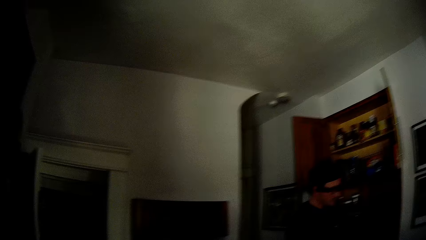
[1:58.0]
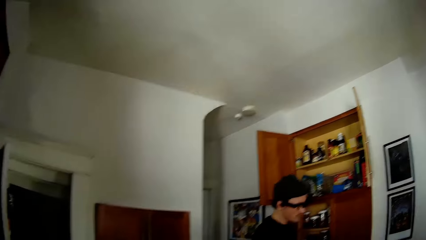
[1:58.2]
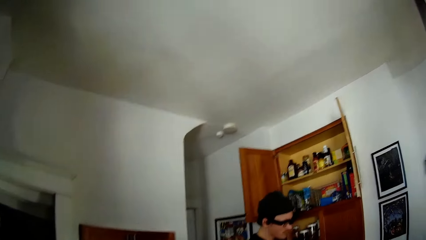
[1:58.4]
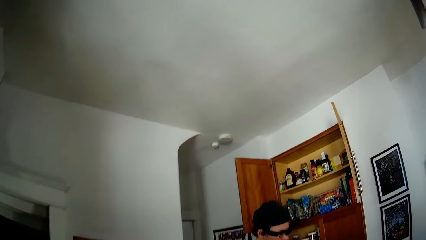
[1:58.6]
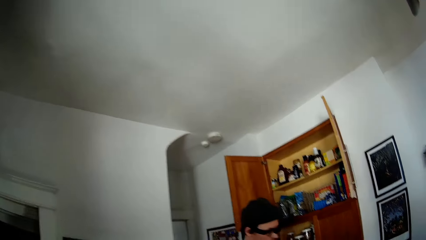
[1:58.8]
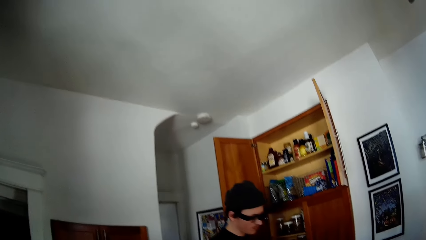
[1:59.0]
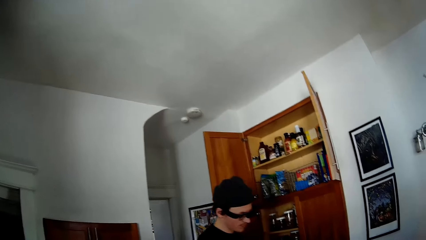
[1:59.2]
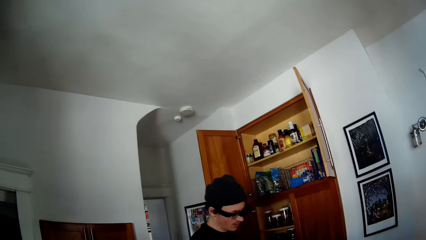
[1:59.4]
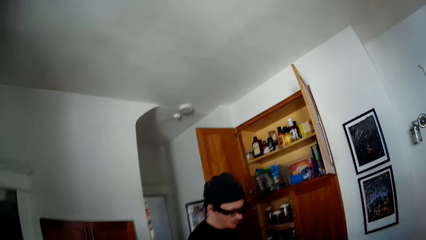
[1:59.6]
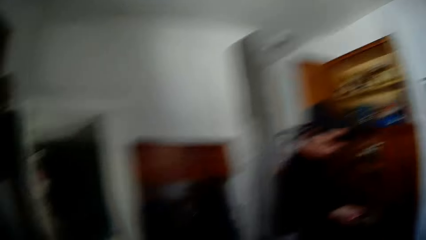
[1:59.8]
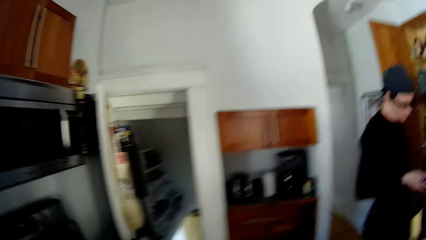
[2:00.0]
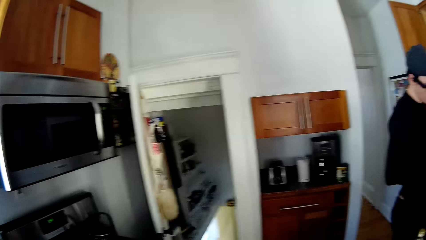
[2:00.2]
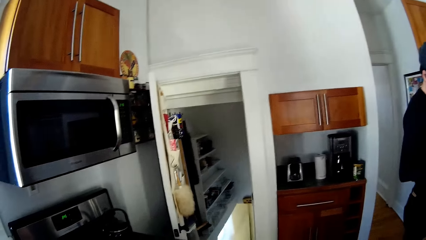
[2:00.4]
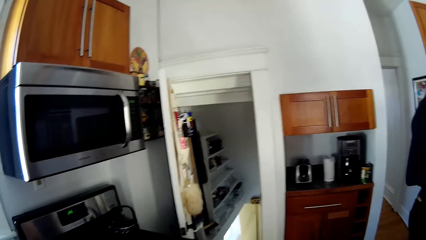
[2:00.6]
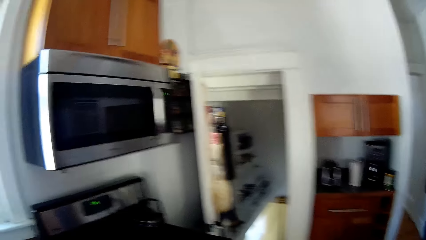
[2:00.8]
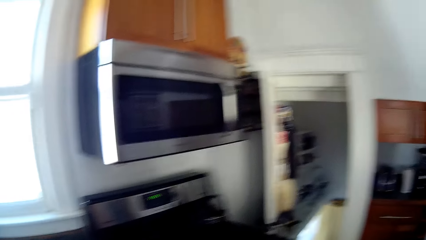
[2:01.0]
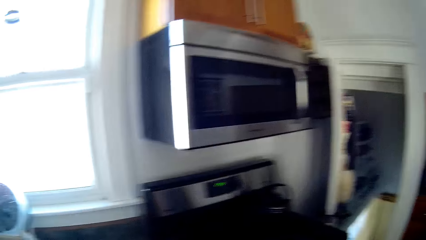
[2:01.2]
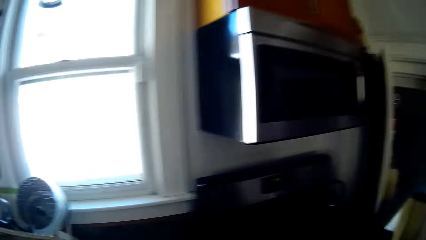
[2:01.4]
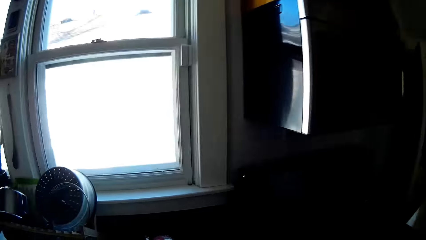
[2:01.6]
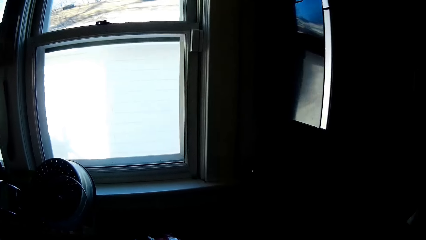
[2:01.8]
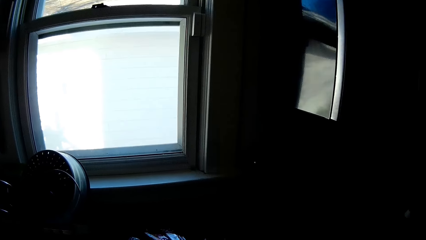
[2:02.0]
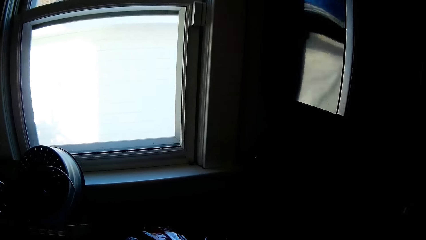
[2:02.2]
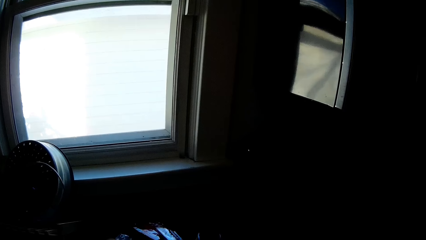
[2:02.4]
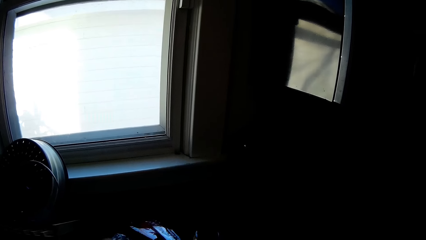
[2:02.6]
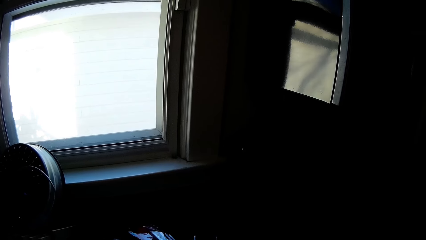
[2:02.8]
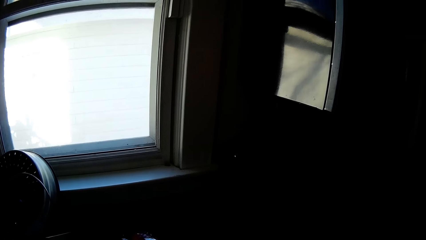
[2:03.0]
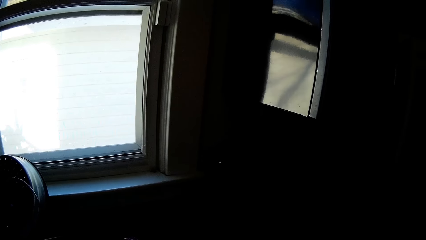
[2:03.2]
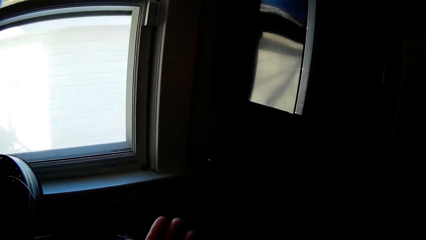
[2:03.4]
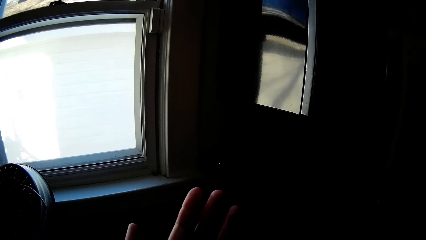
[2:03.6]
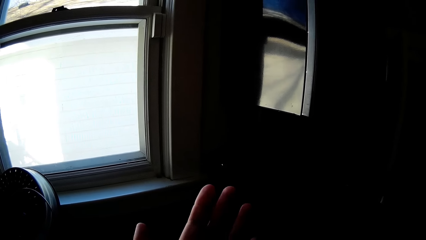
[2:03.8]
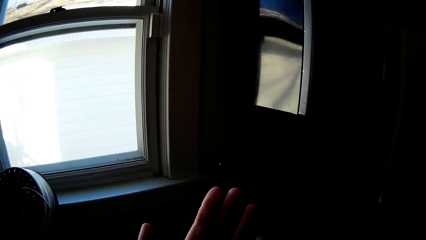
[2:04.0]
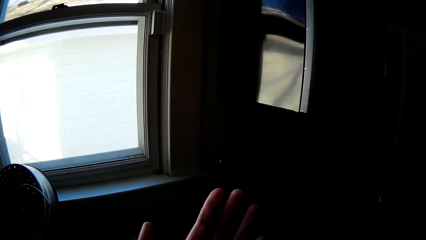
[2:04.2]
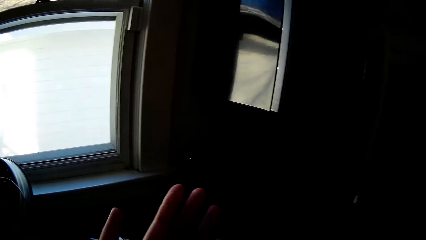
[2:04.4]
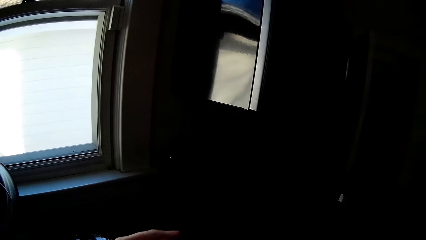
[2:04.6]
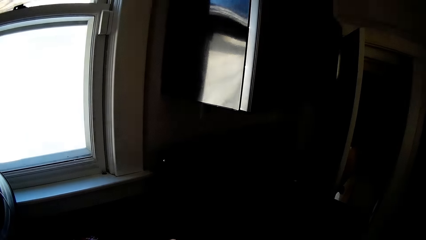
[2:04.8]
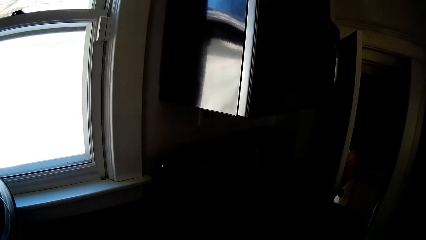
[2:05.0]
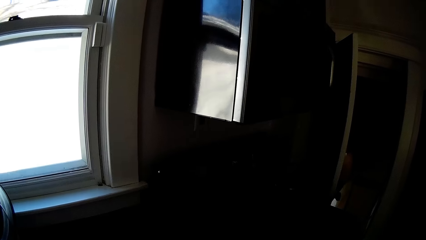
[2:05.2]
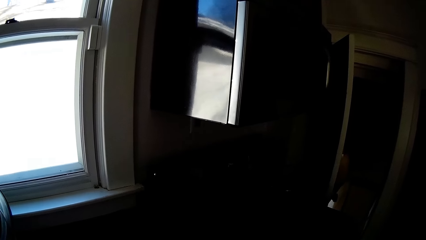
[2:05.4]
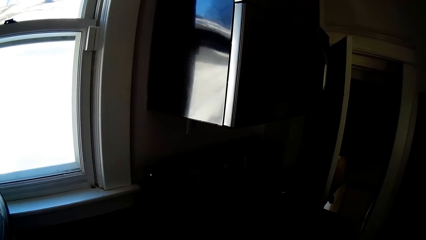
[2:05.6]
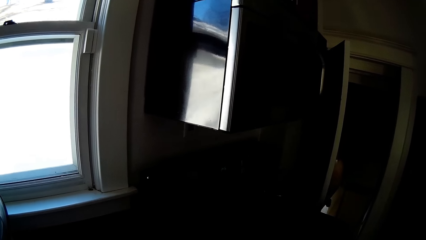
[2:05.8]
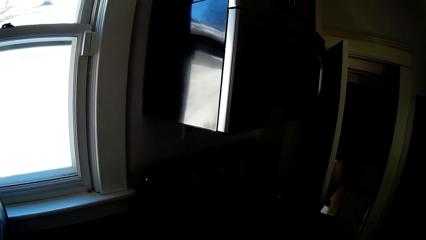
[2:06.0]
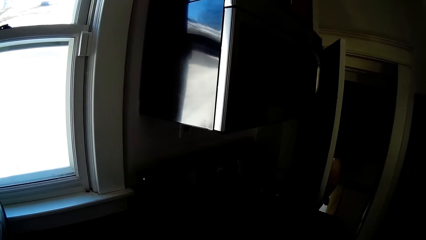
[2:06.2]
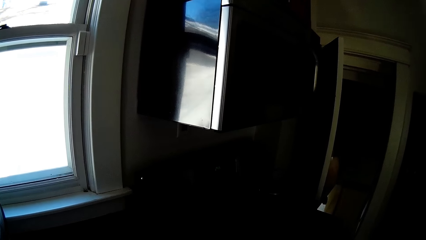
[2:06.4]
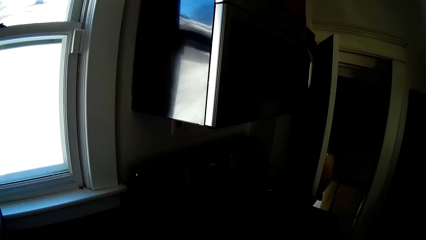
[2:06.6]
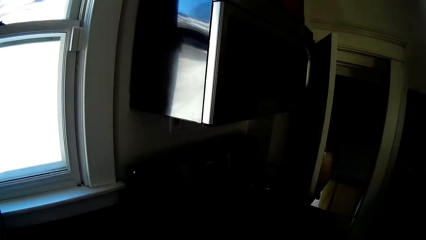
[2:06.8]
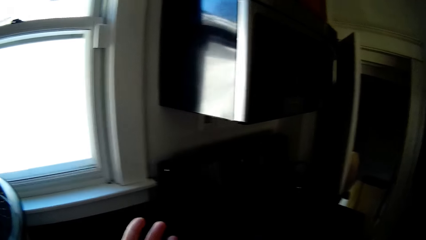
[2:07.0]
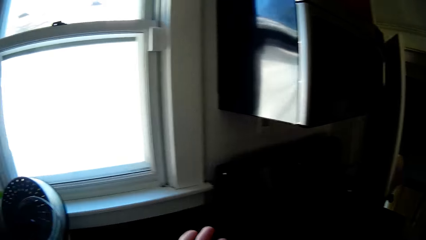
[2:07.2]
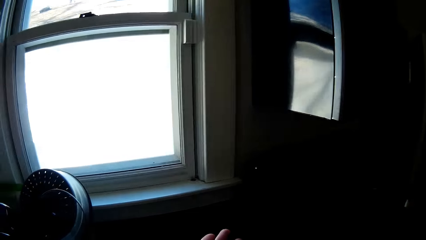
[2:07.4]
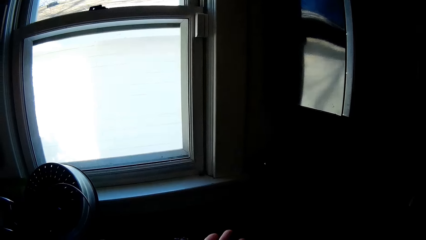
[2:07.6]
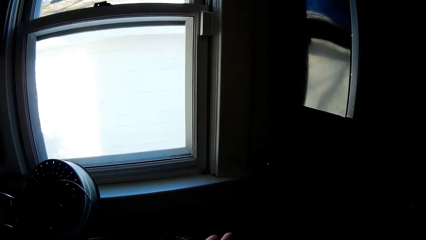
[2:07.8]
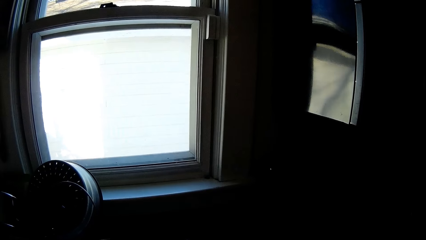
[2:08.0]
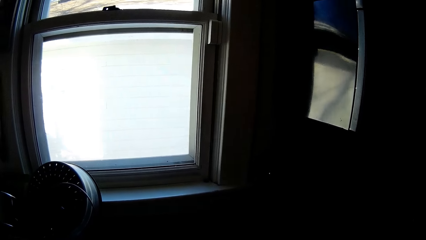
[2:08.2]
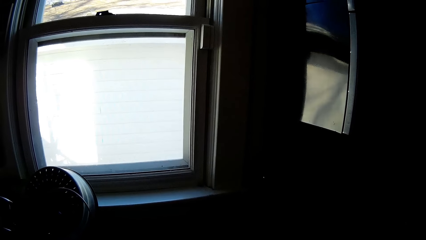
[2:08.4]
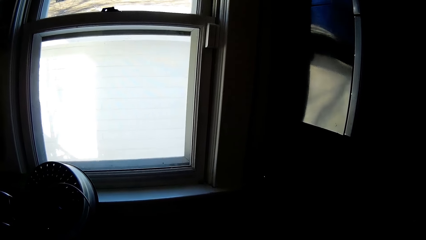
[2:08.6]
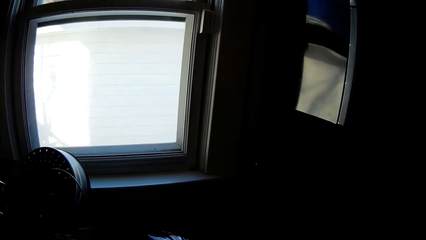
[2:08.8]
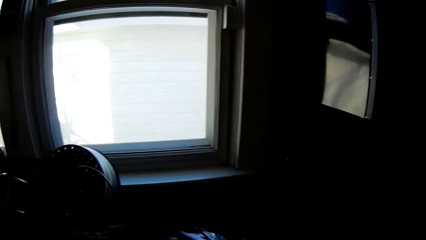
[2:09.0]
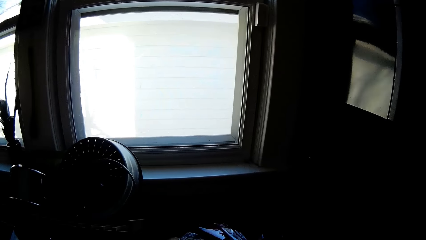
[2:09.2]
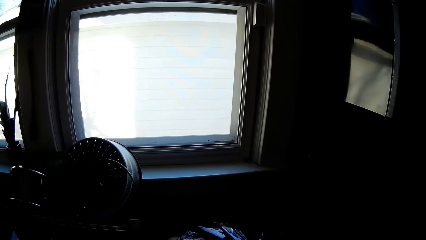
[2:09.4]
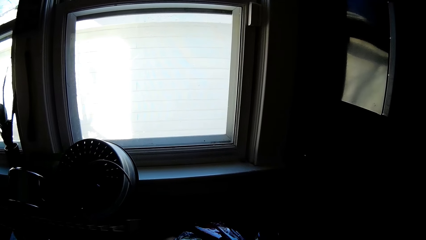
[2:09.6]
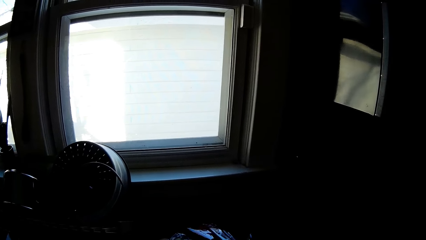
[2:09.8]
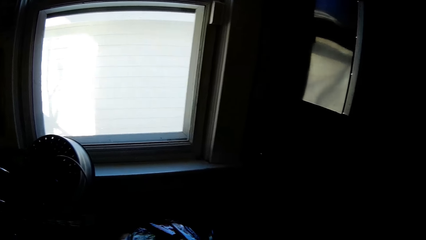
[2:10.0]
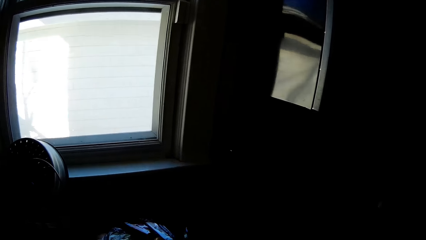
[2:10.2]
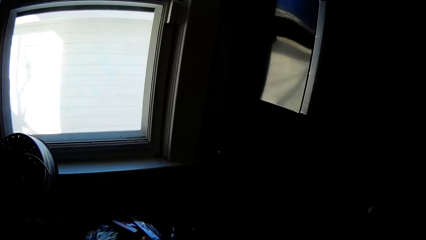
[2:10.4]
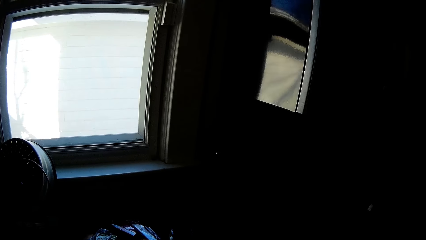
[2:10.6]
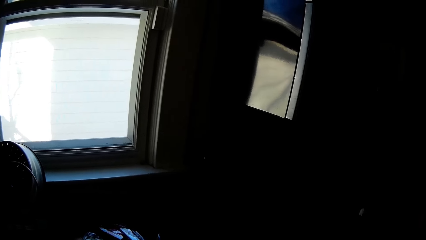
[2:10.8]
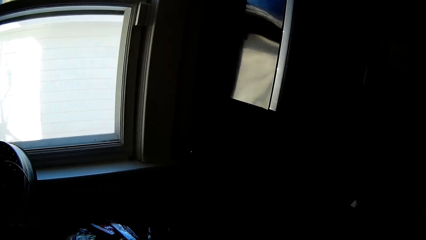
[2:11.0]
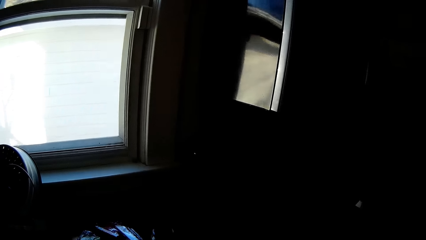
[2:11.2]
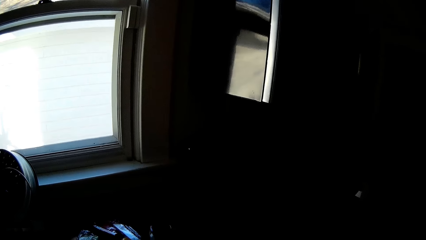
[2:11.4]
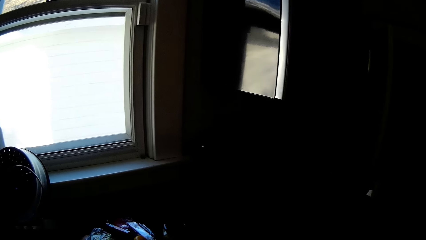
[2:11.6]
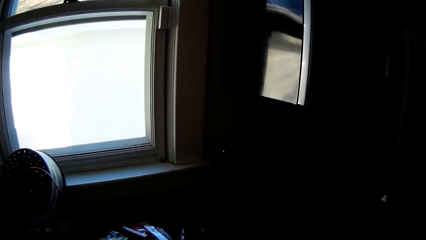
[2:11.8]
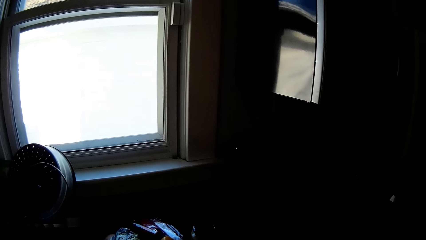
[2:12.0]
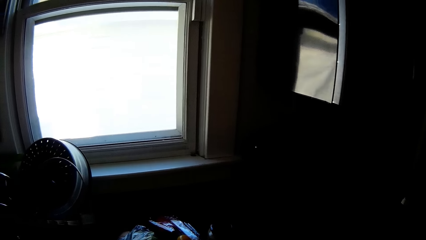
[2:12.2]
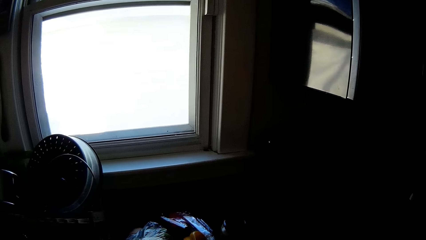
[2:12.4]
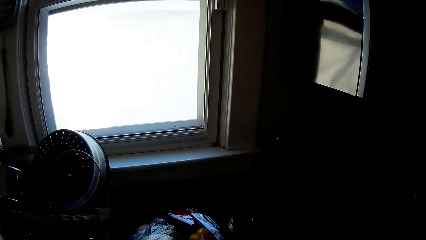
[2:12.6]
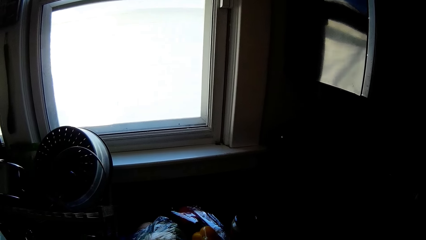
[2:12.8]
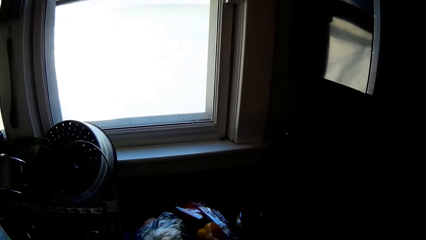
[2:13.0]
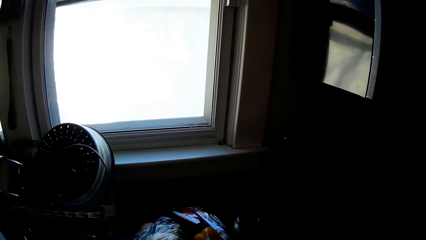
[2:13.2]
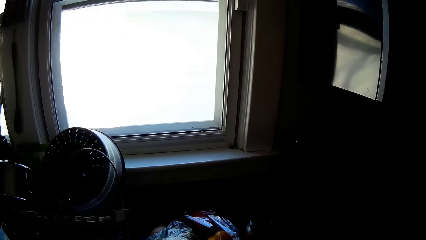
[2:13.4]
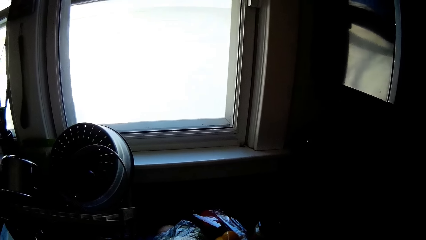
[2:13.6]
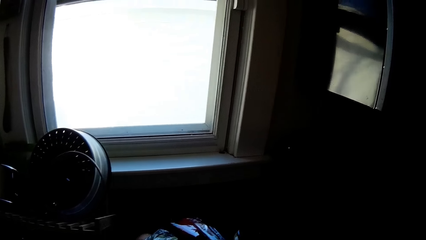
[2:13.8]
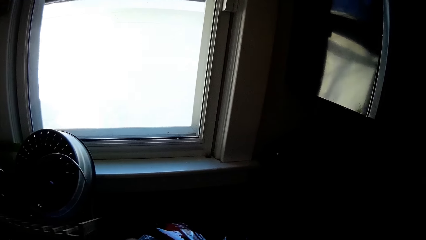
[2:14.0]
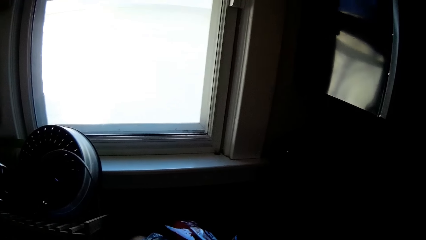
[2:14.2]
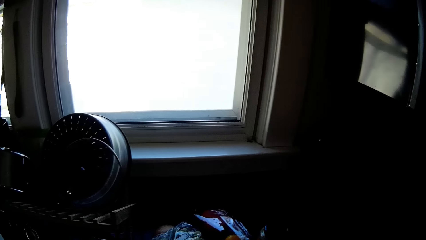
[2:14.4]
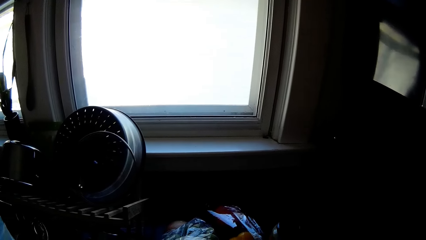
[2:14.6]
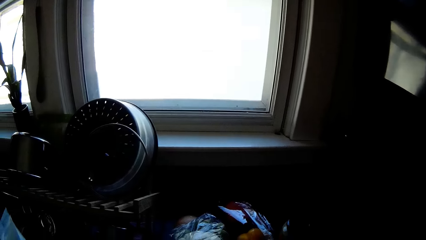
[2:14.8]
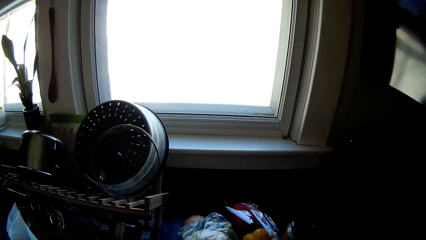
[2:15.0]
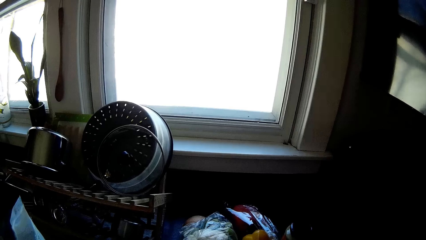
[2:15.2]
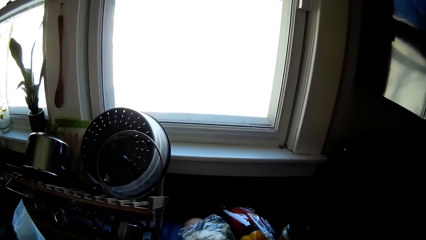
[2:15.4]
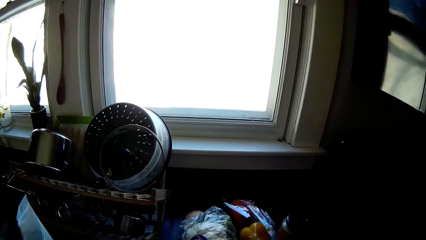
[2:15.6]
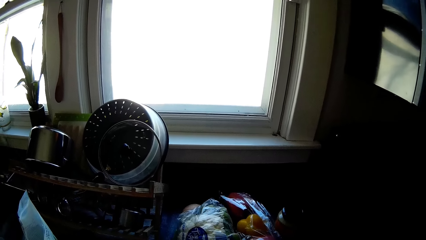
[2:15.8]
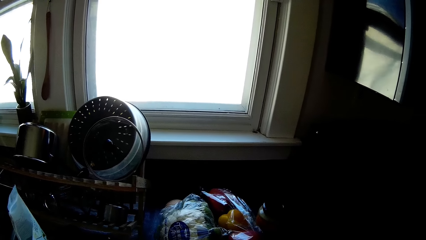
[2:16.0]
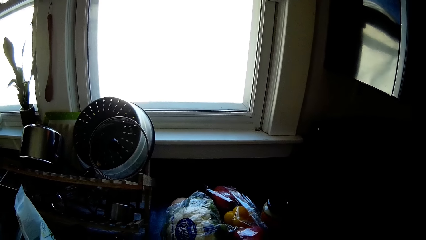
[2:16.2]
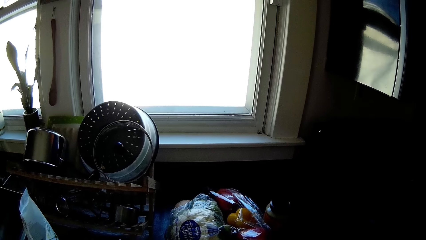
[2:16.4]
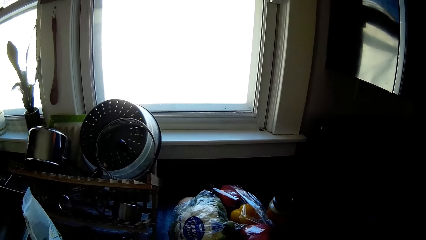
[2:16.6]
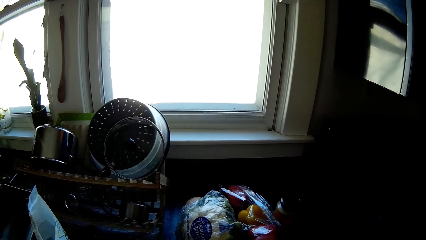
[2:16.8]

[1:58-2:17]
The camera wearer looks at his hands.
